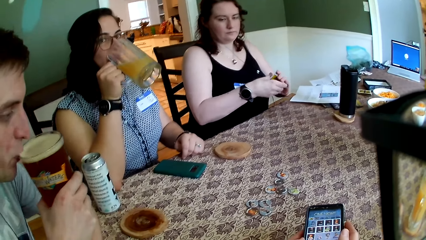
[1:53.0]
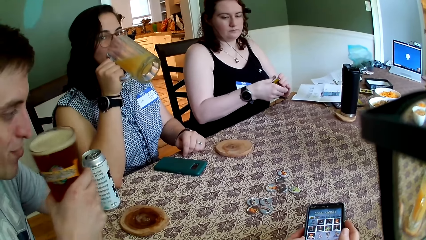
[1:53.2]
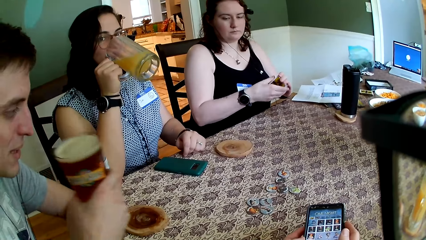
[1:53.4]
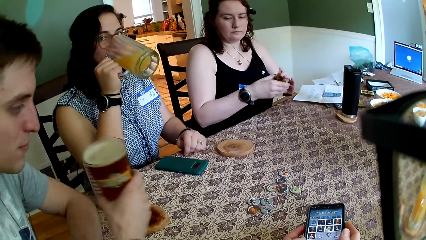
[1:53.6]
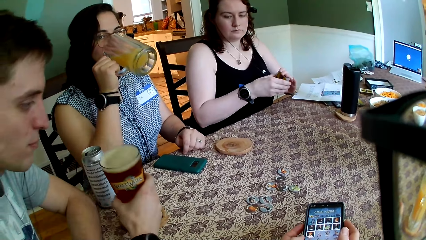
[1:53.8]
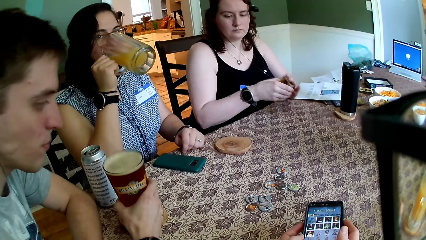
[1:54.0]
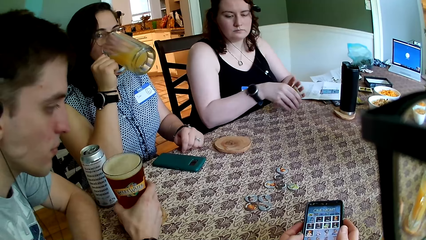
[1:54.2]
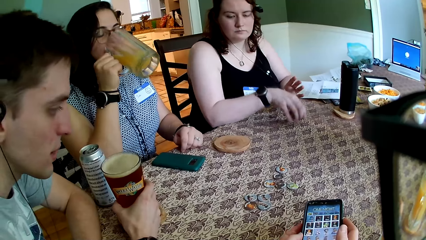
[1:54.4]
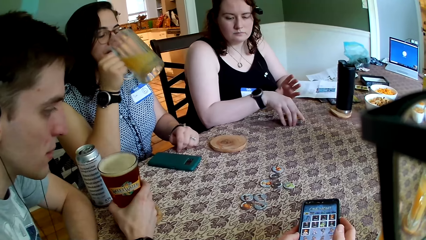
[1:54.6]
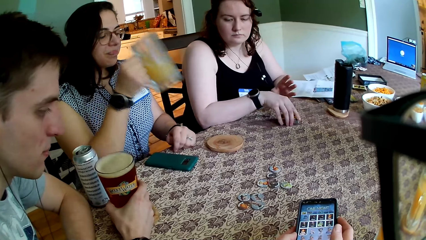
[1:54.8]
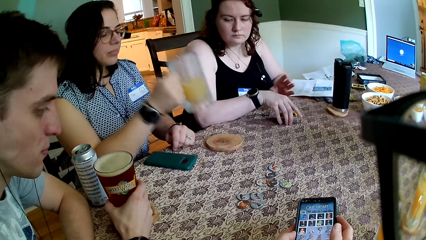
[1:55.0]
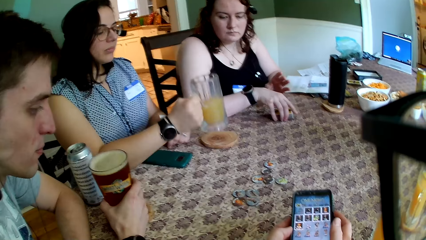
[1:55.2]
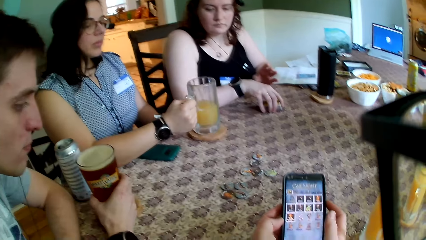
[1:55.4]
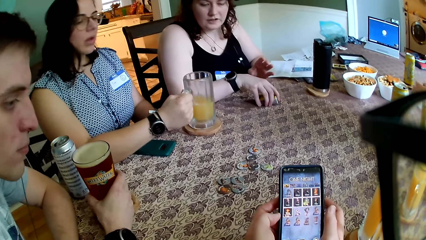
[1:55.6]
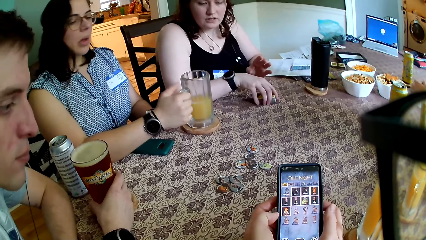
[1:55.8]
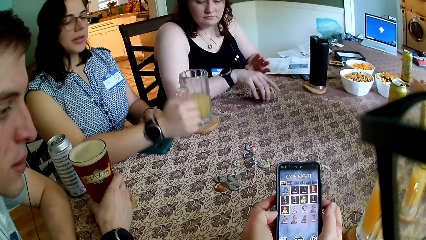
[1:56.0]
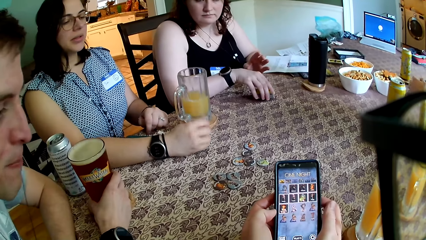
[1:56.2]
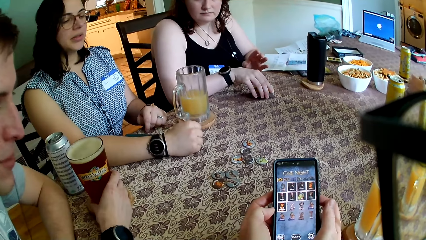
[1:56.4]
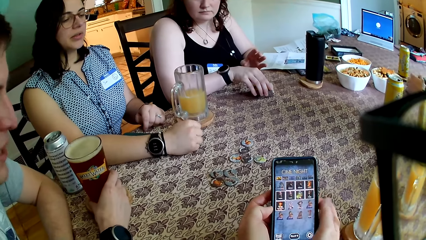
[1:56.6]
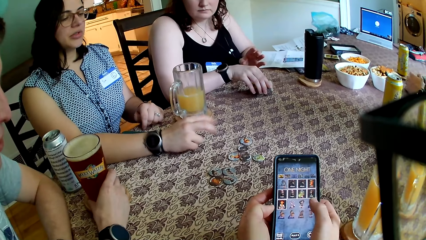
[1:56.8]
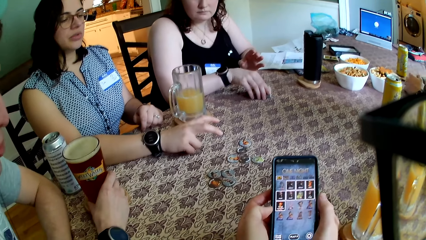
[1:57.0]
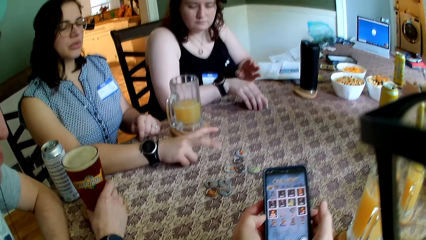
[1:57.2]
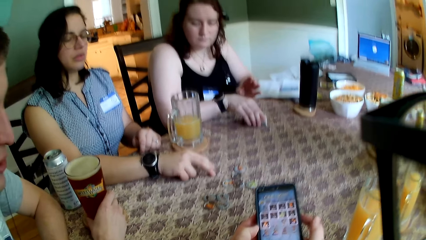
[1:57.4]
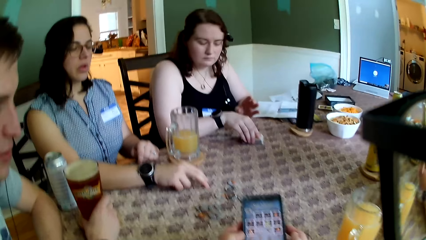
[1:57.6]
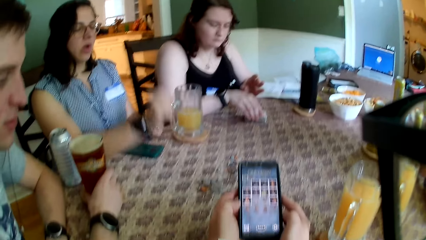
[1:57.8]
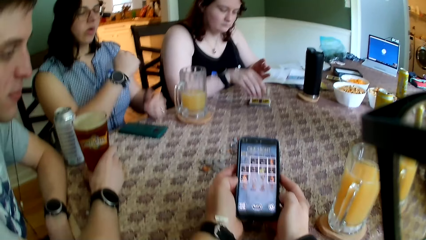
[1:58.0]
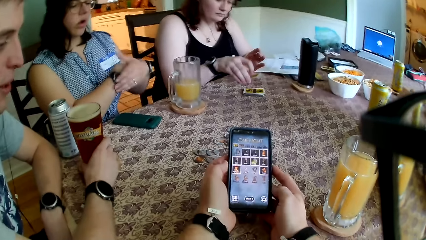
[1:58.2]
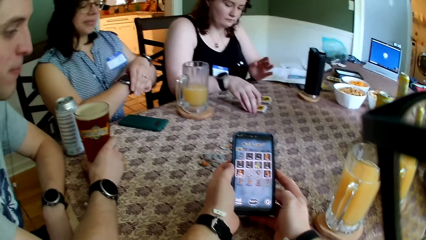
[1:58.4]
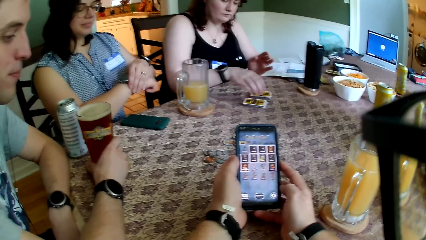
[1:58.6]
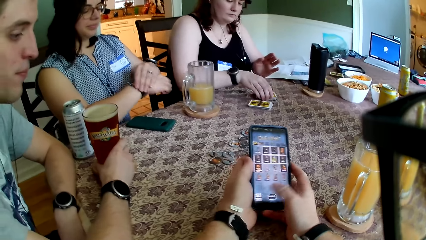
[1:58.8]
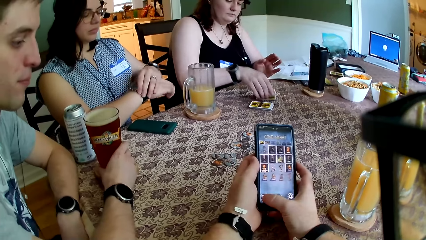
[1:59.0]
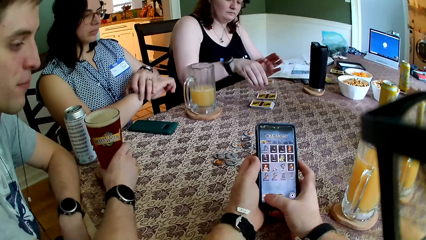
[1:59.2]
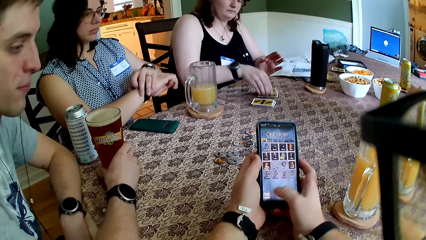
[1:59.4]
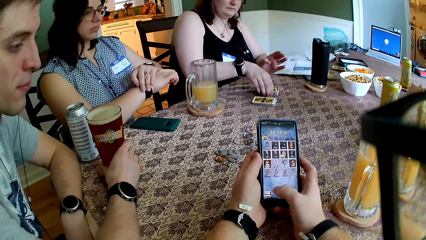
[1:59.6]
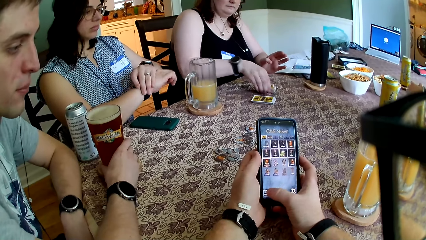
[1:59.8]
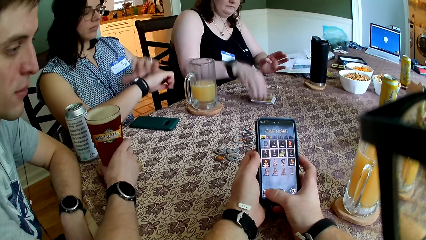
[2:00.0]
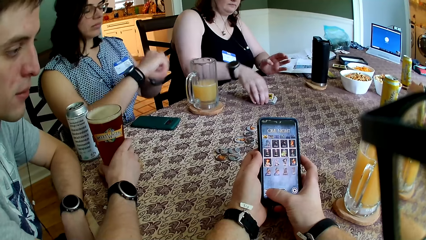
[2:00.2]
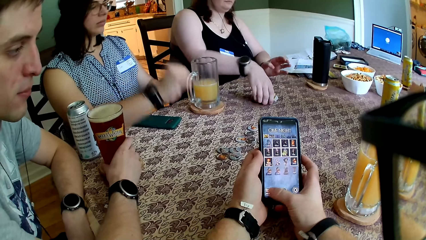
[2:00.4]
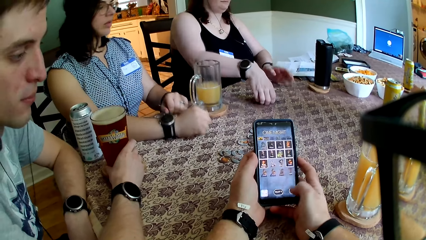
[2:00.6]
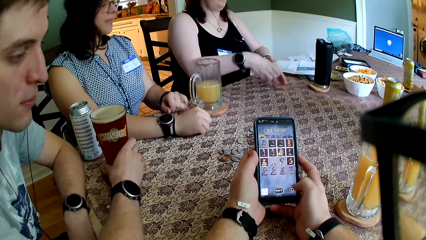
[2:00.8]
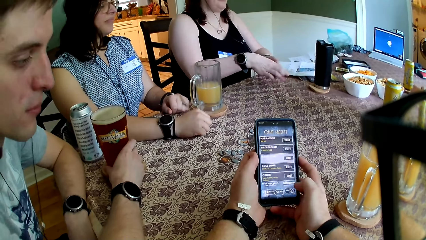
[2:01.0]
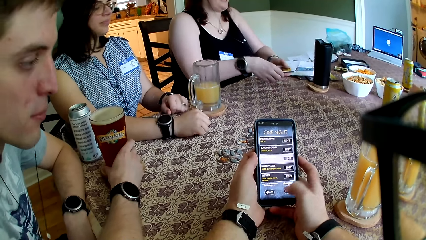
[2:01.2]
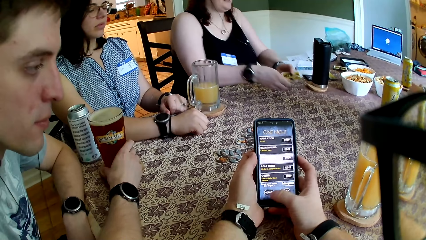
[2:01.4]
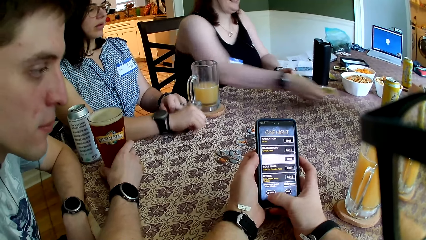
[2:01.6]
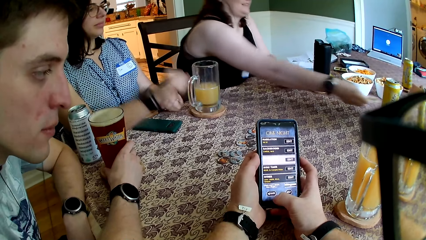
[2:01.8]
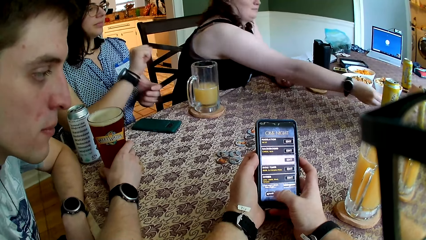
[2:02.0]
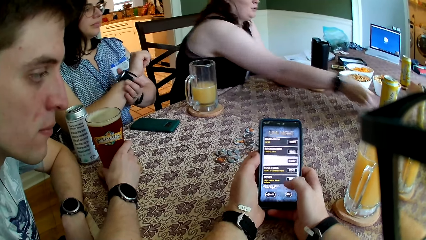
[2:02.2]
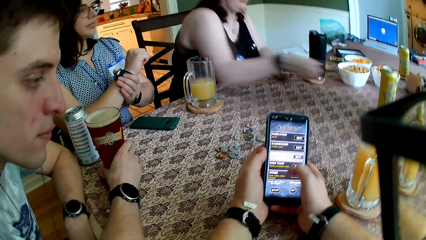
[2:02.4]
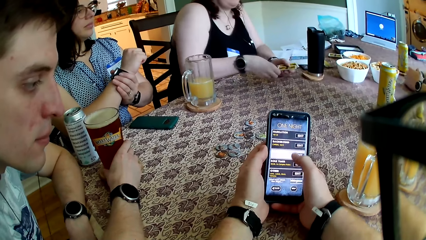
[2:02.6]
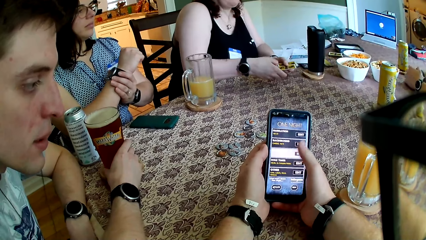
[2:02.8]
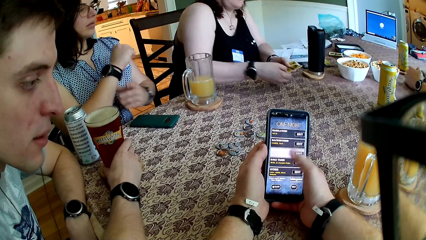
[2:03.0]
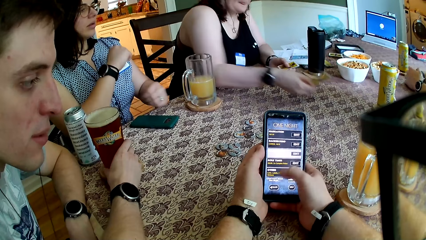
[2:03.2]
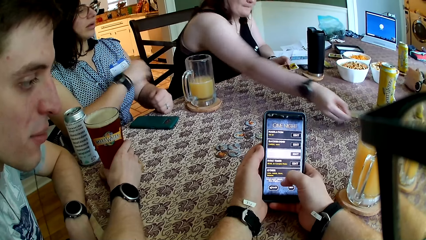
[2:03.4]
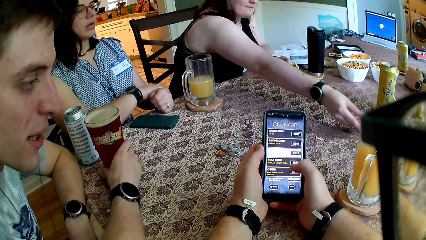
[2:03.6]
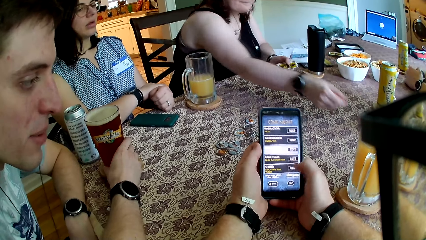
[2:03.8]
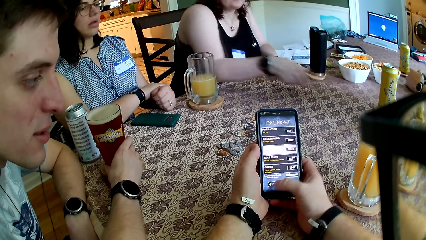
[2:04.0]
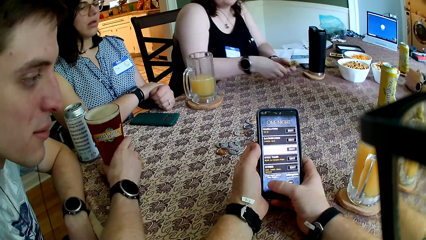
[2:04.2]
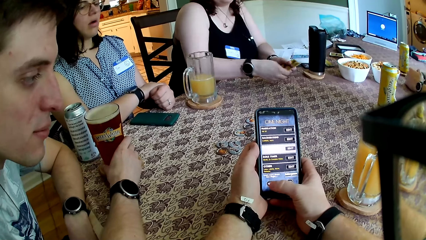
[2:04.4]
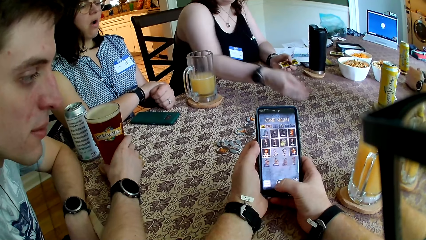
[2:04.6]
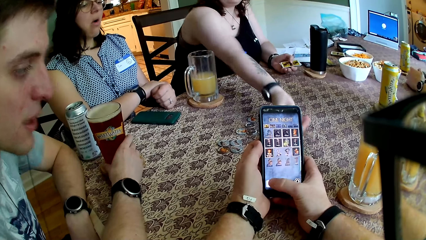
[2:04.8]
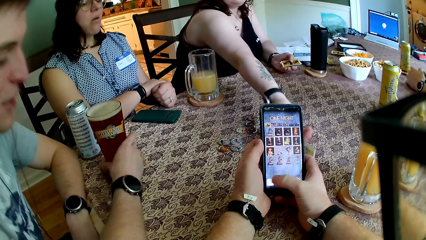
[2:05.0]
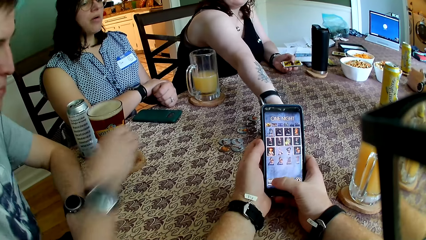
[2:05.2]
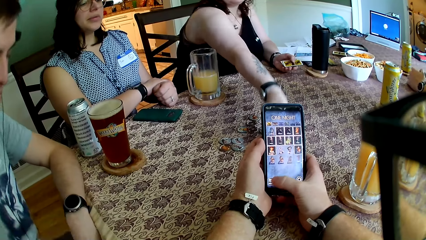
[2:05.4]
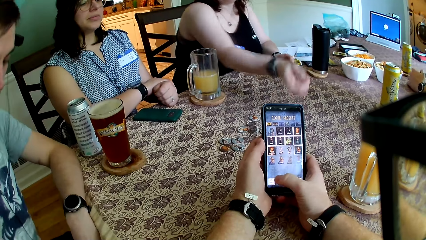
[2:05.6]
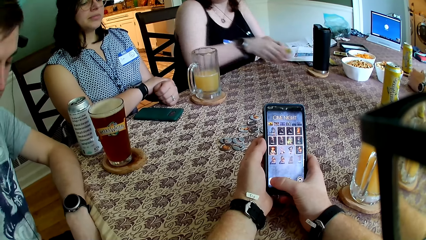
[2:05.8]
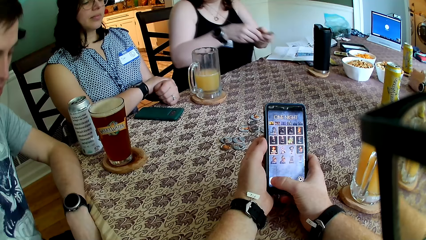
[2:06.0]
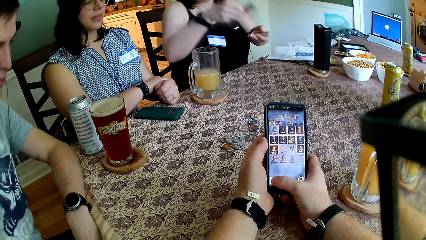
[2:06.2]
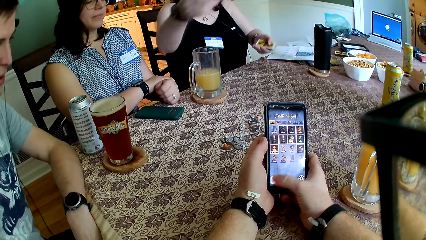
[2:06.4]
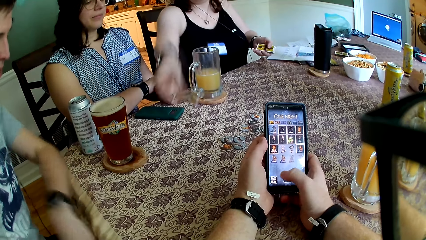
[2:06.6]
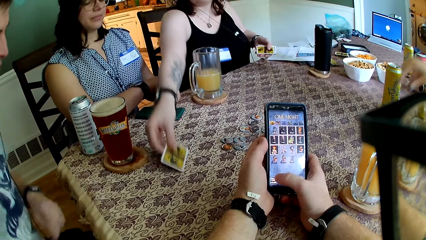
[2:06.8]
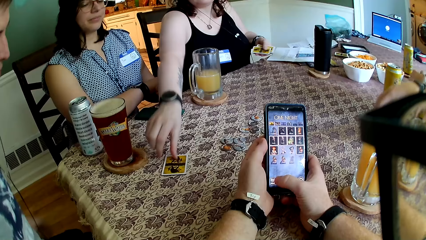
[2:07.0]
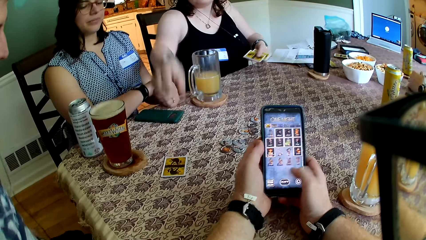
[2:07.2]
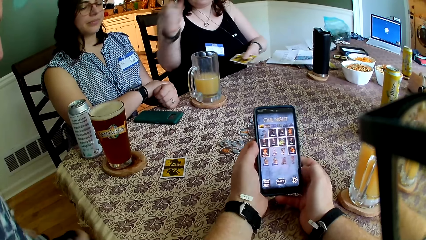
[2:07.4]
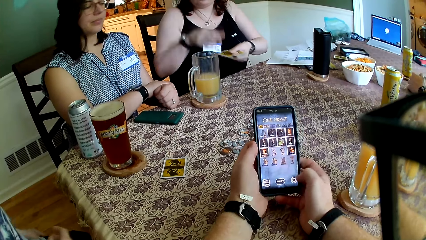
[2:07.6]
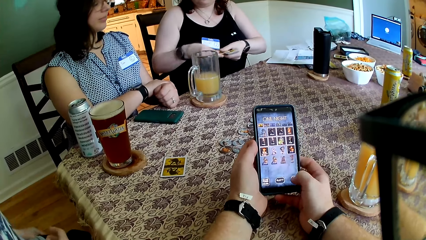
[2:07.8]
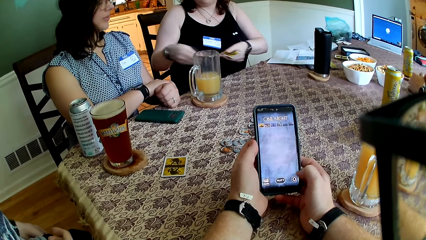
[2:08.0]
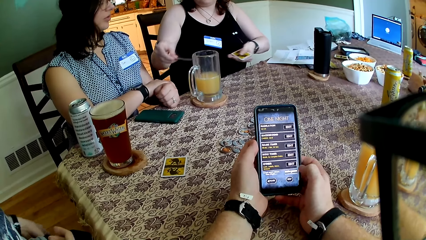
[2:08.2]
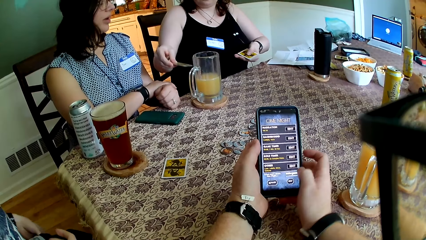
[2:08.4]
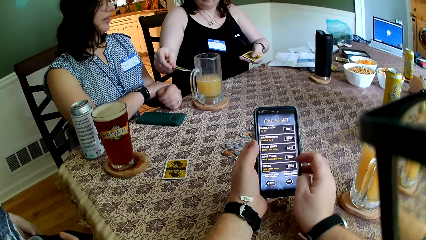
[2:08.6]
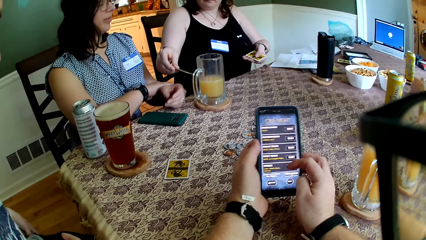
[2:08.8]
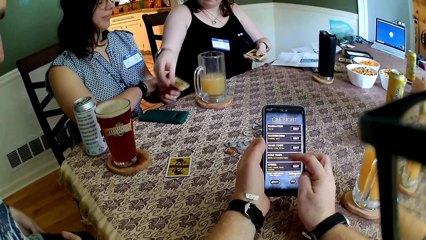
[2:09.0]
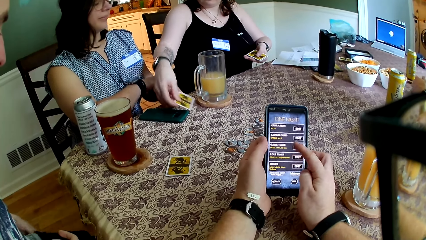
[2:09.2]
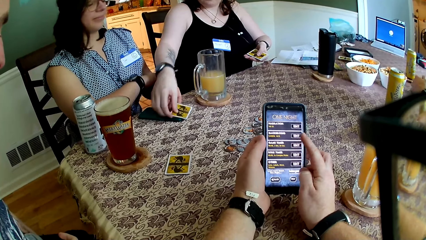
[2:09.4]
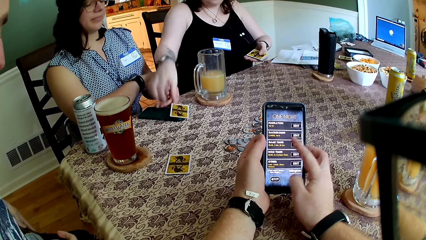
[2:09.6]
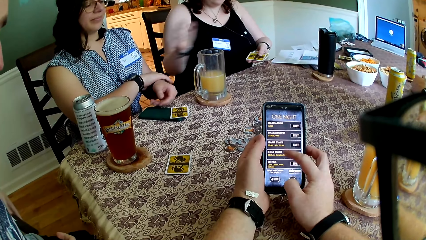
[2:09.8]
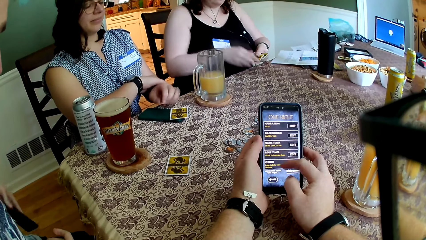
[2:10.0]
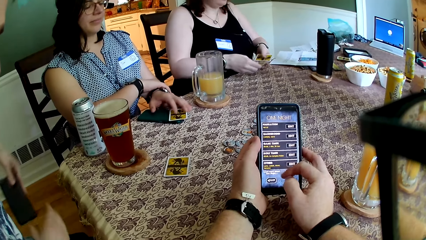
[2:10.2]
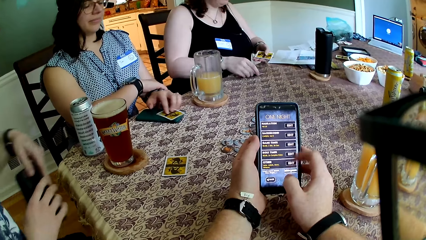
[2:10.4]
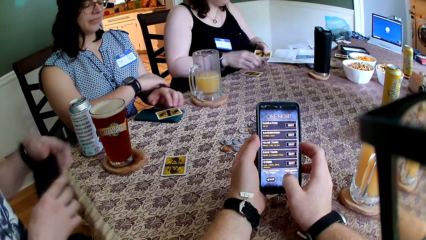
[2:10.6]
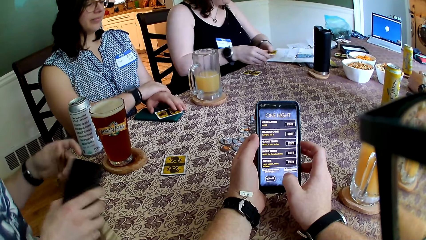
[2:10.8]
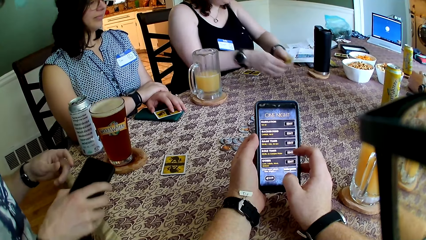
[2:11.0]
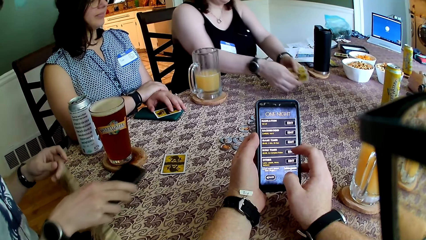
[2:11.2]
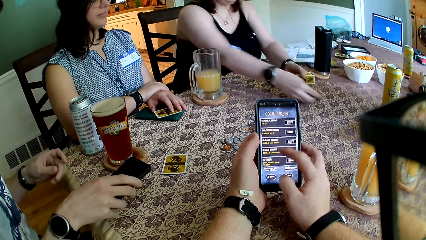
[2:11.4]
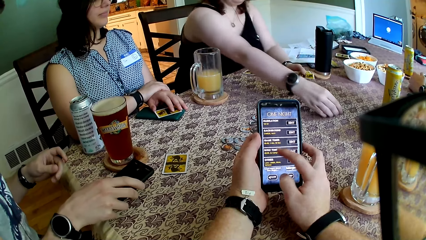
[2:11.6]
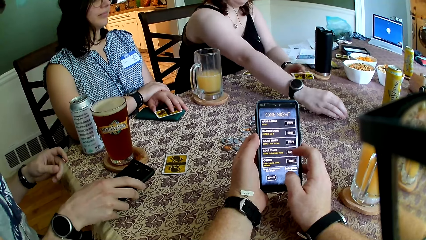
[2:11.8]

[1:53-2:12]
A woman drinks from the cup of juice in her right hand. A man drops the cup of beer in his right hand on a coaster on the table. The camera wearer uses the phone. Another woman drops the deck of cards on the table with her right hand. The first woman drops the cup of juice on a coaster on the table with her right hand. The second woman picks some cards from the table with her right hand, drops the cards on the table with her right hand, and picks some cards from the table with her right hand. The camera wearer presses the phone with his right thumb. He uses the phone again. The second woman gives a card to another man with her right hand. She takes a card from her left hand with her right hand. She gives a card to a third woman with her right hand. The second woman takes a card from her left hand with her right hand. She drops a card on the table with her right hand. She takes a card from her left hand with her right hand. The camera wearer uses the phone again. The second woman drops a card on the table with her right hand. She takes a card from her left hand with her right hand. She drops a card on the table with her right hand. She takes a card from her left hand with her right hand. She drops a card on the table with her right hand. She takes a card from her left hand with her right hand.
